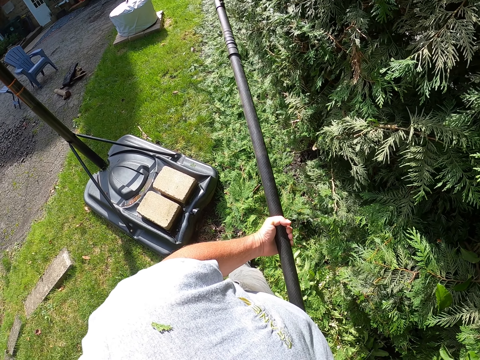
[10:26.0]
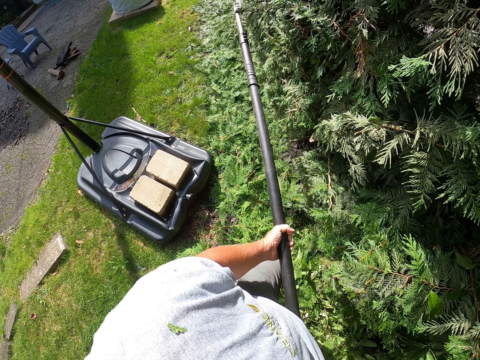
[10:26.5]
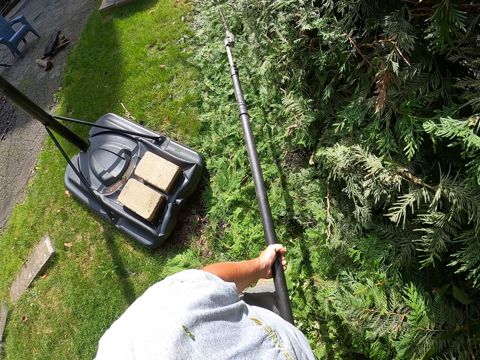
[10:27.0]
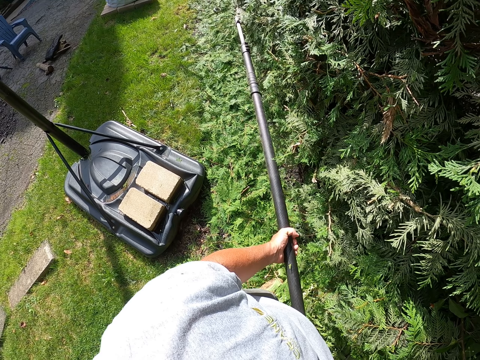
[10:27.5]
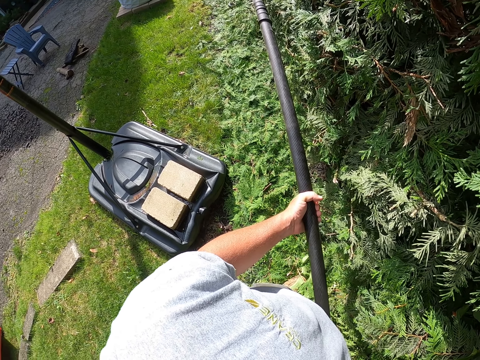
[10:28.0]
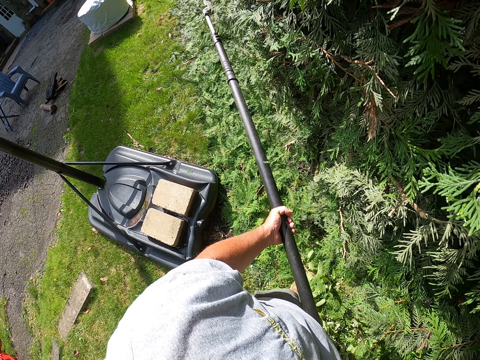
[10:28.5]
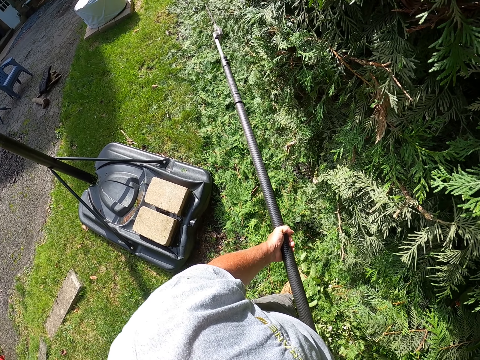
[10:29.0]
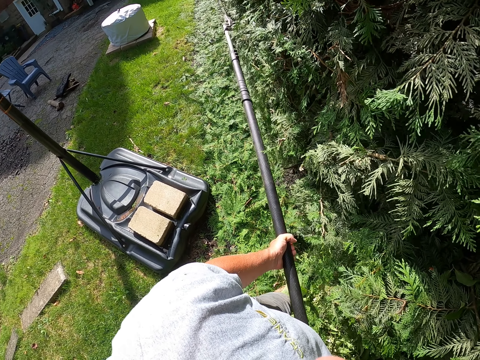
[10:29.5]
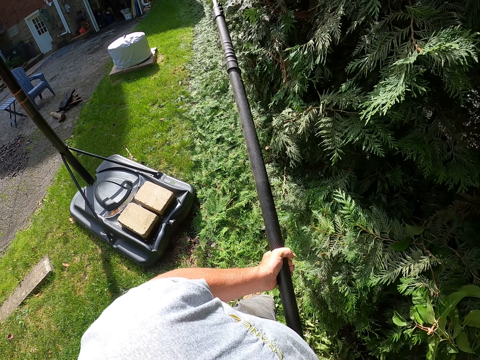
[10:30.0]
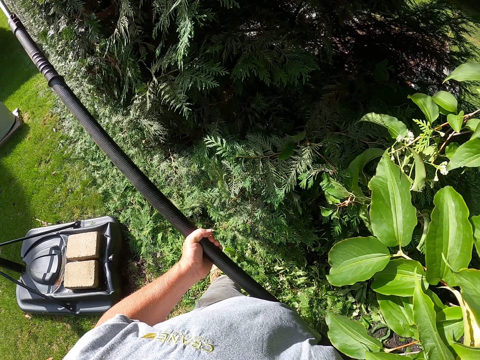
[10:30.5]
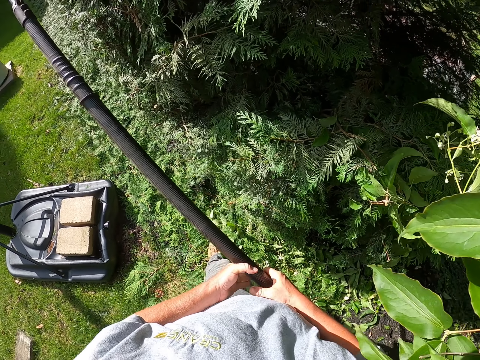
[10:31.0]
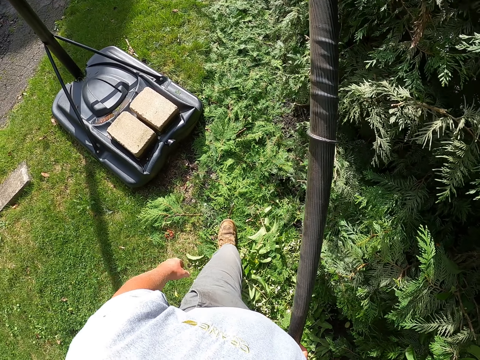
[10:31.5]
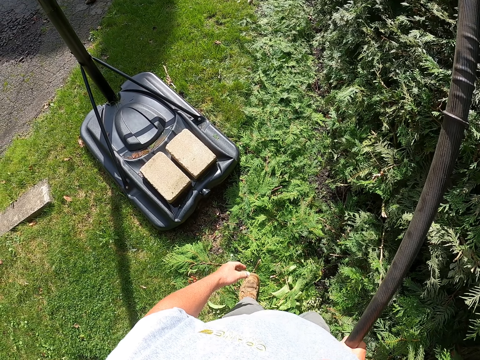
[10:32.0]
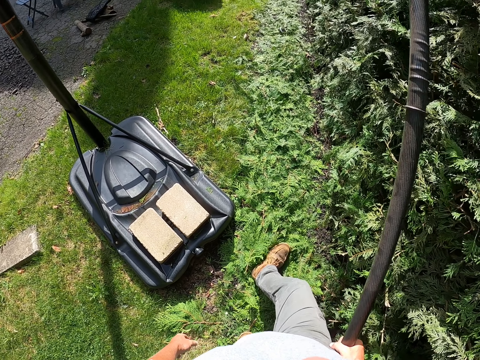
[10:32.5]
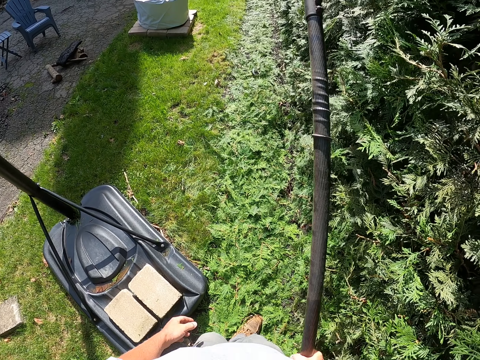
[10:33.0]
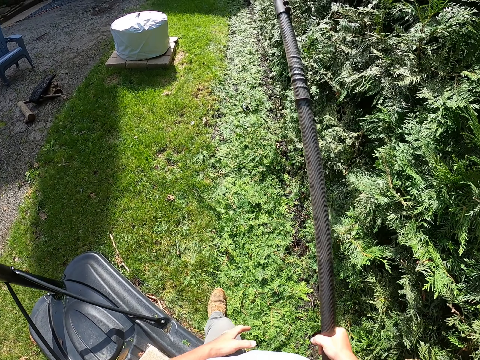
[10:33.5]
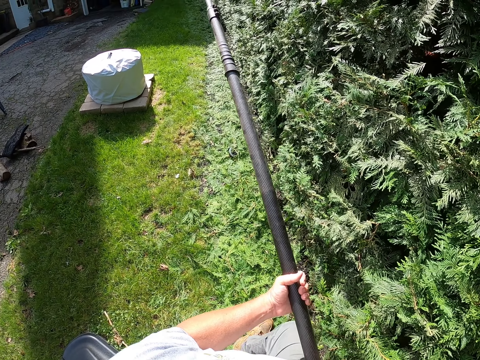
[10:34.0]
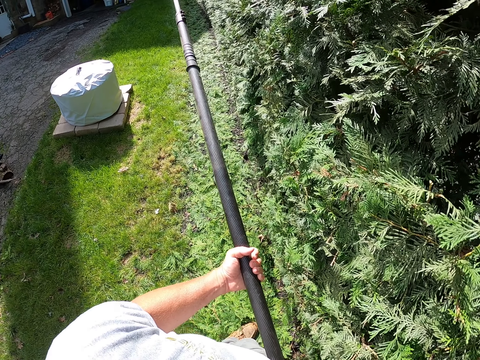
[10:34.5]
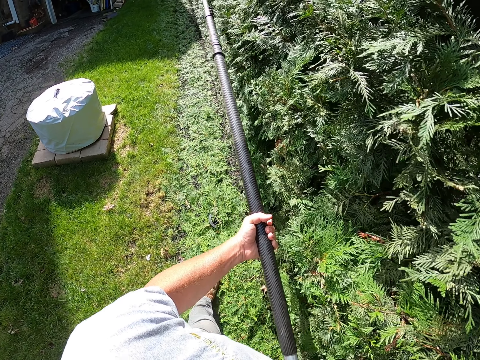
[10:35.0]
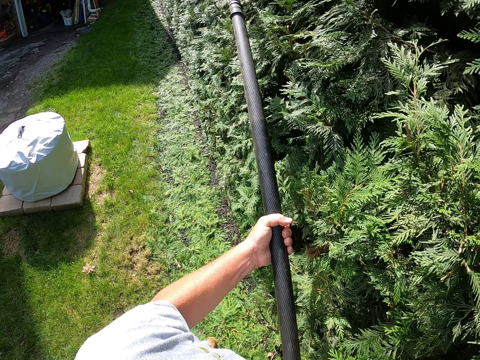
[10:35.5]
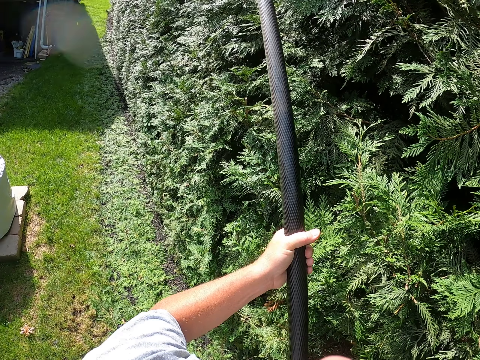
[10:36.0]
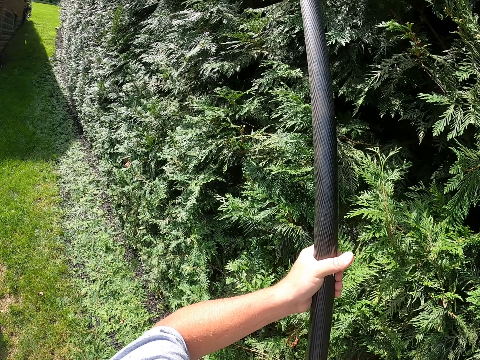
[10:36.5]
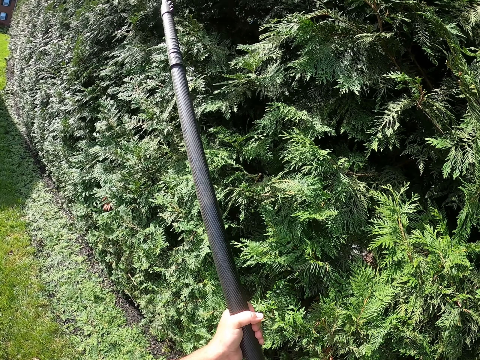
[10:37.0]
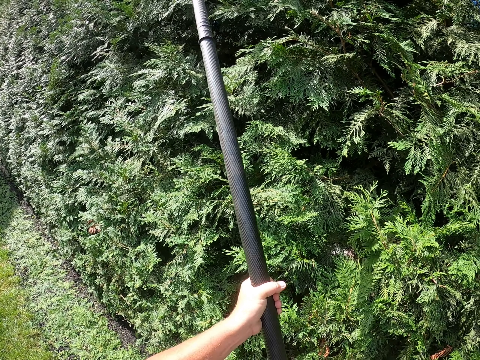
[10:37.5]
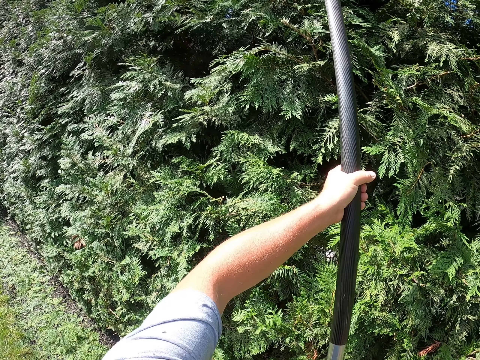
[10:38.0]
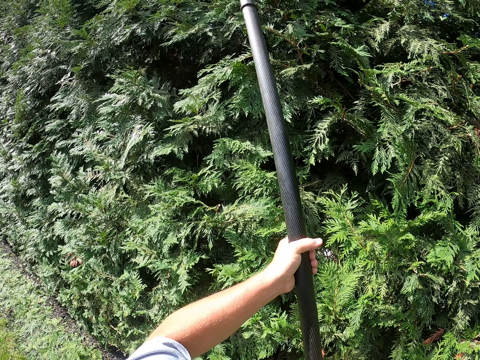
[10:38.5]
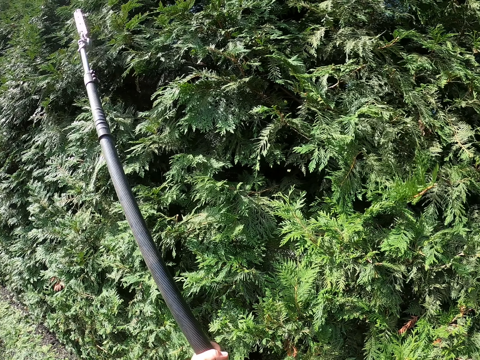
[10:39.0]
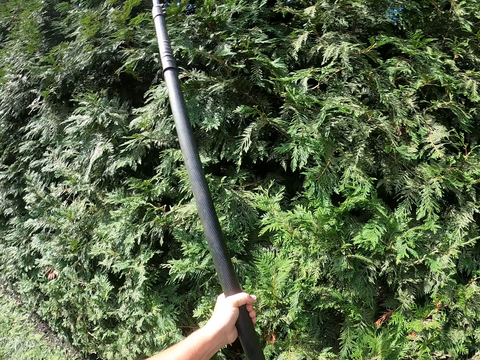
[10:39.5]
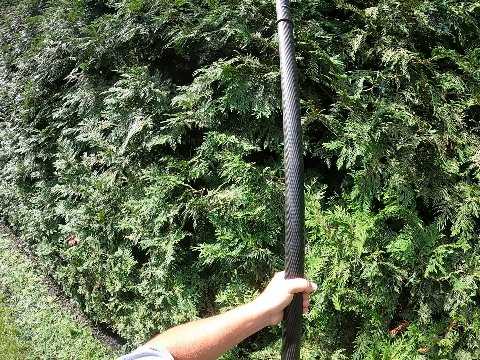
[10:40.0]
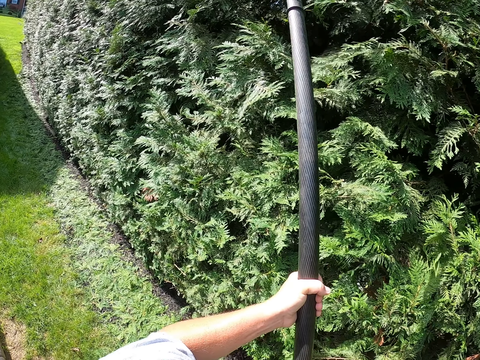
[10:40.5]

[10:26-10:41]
The camera wearer walks around. They move forward. They trim the fence with a hedge trimmer.

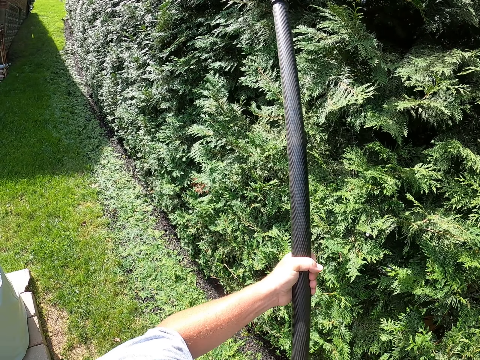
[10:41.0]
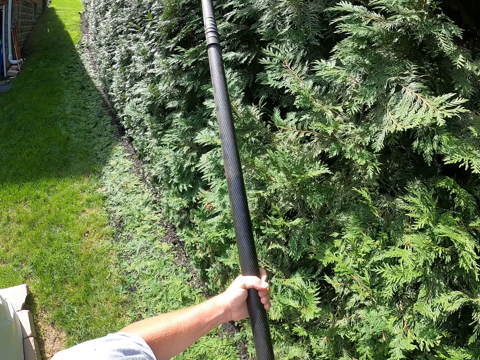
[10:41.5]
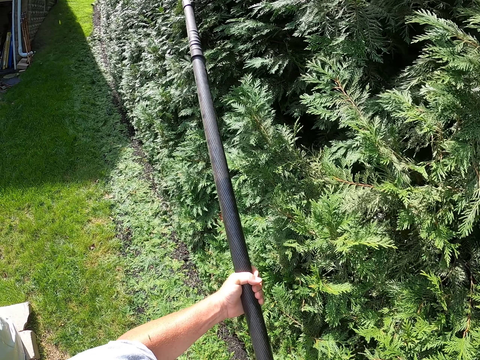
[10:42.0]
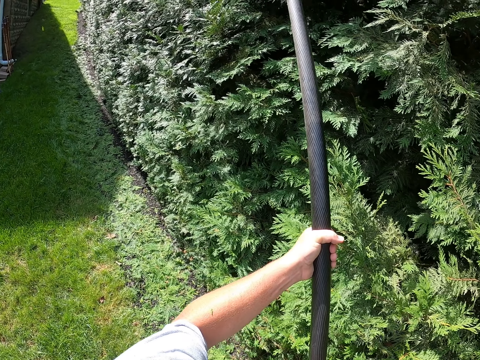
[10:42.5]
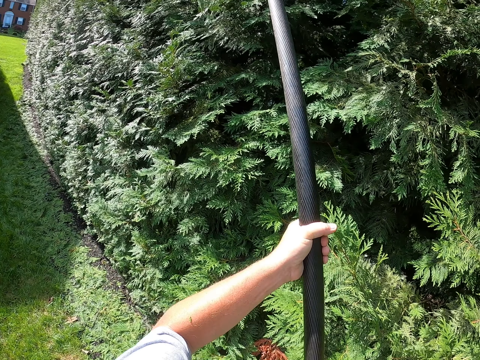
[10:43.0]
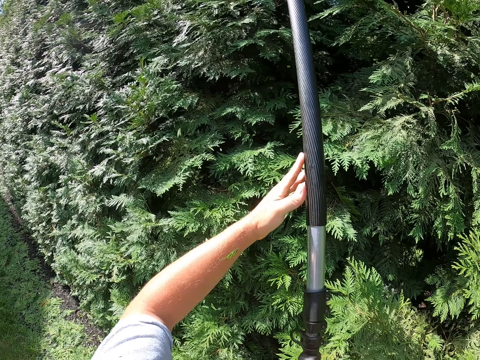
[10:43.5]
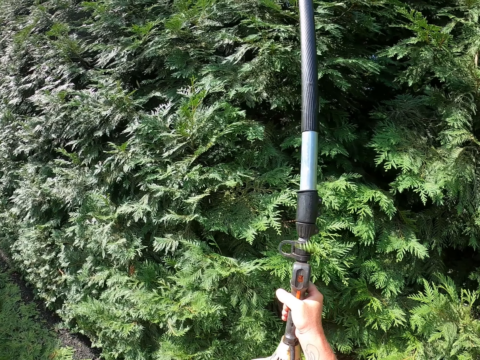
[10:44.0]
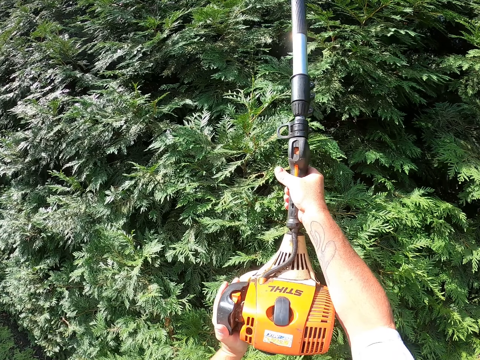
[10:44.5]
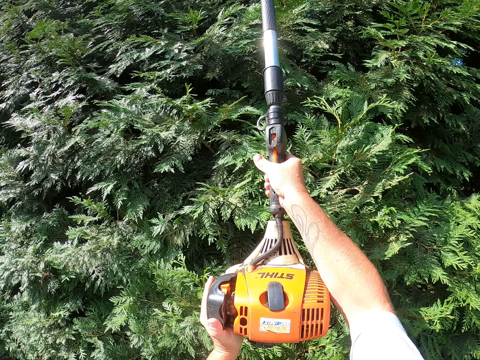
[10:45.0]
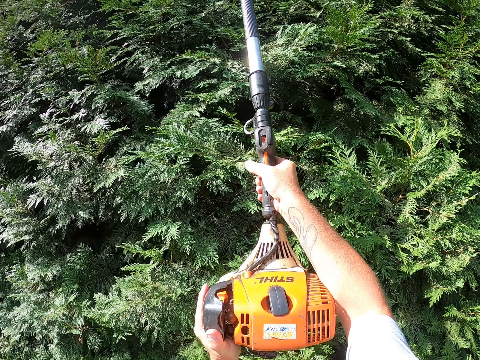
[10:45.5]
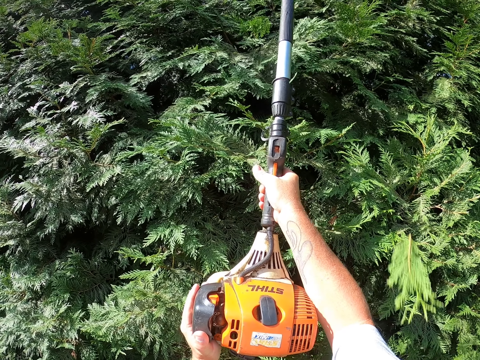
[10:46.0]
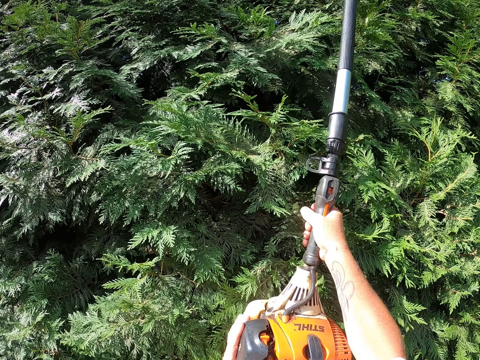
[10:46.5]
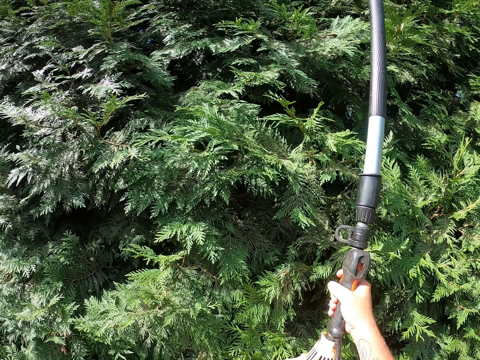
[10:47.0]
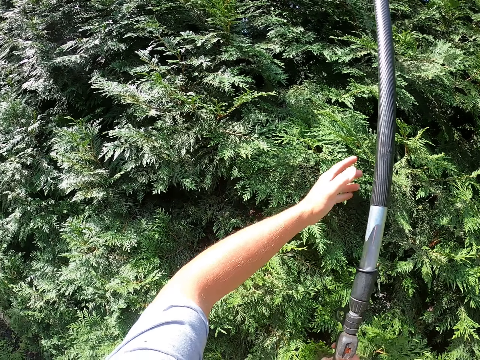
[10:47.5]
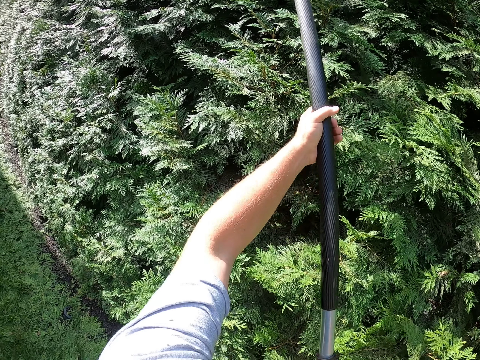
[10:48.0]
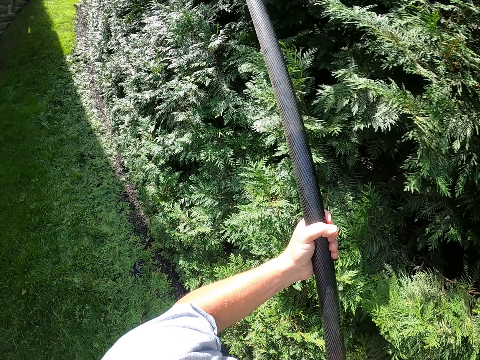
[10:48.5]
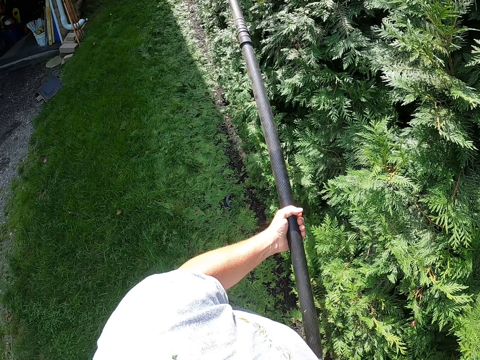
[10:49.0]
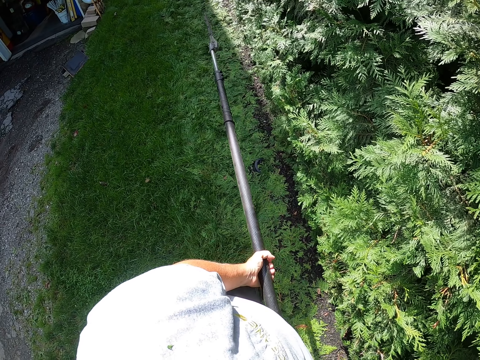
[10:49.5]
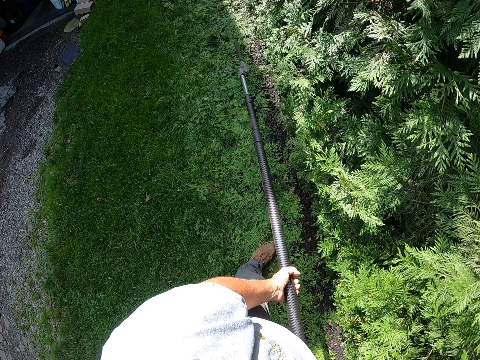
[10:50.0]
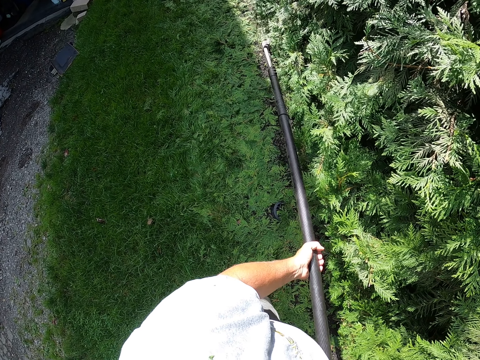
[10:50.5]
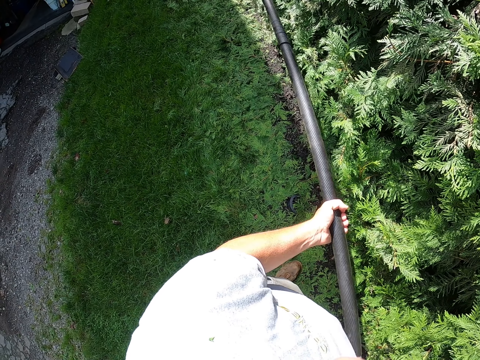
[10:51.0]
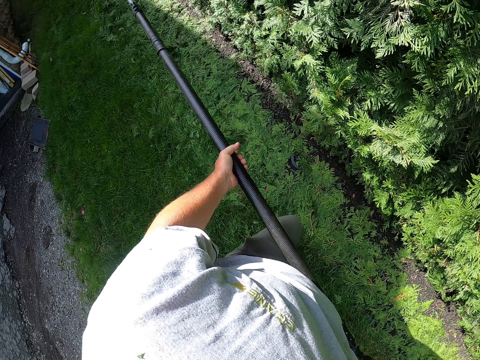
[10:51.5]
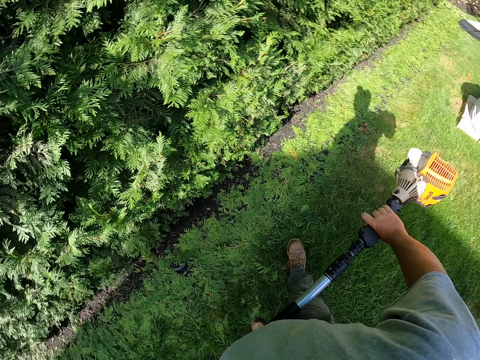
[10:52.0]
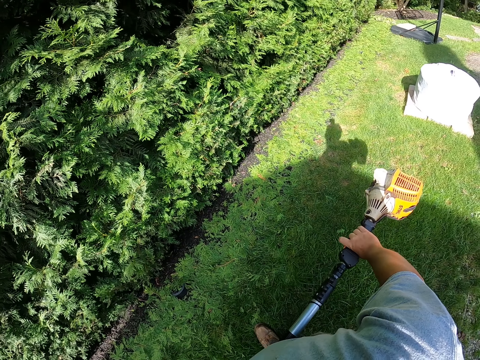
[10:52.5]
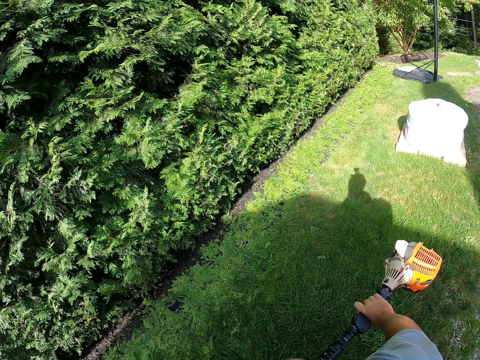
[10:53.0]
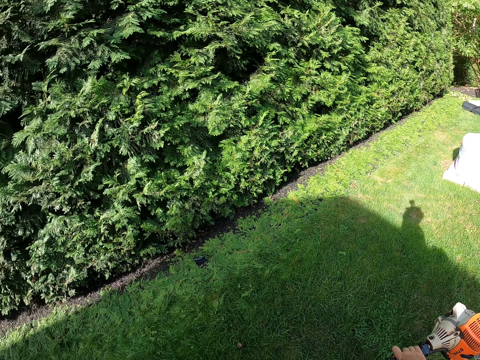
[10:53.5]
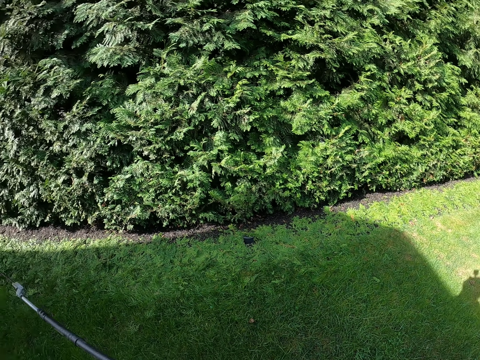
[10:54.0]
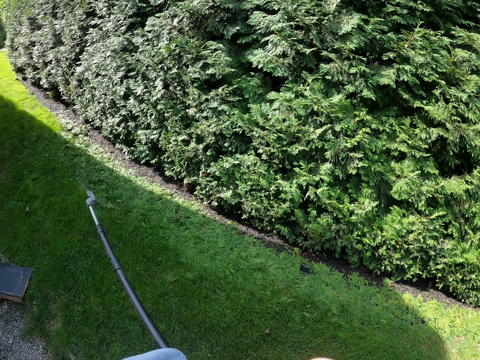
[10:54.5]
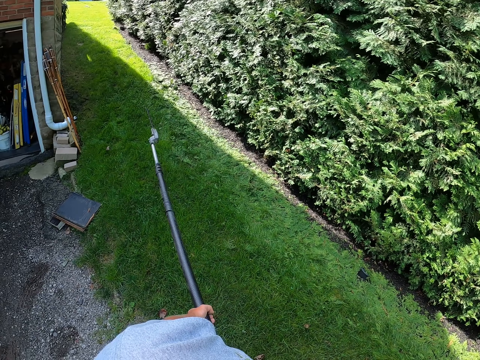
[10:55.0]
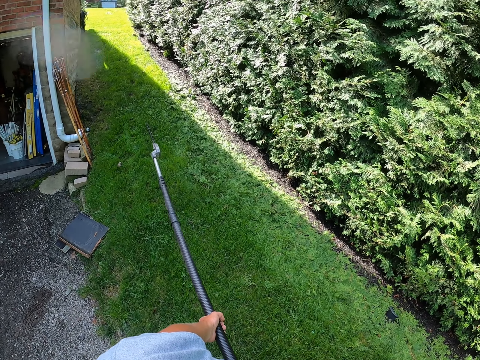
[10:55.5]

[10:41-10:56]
The camera wearer stretches to trim the upper part. They trim the lower part of the fence. They look at the fence.
